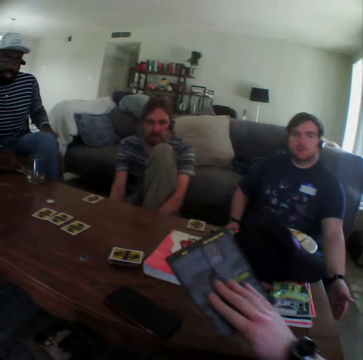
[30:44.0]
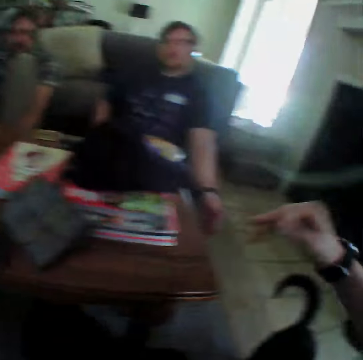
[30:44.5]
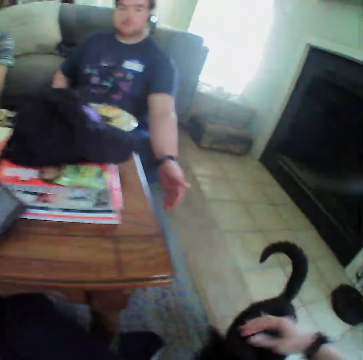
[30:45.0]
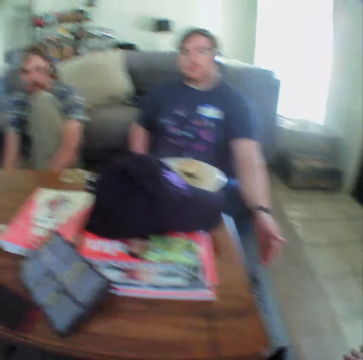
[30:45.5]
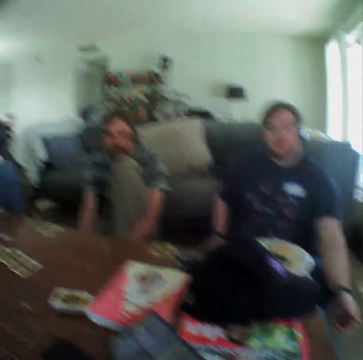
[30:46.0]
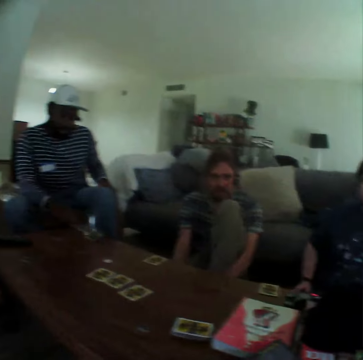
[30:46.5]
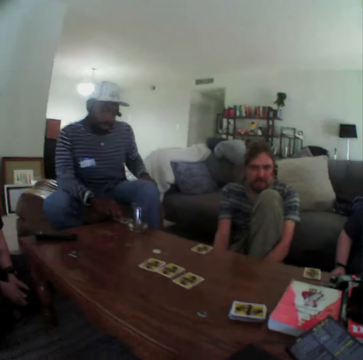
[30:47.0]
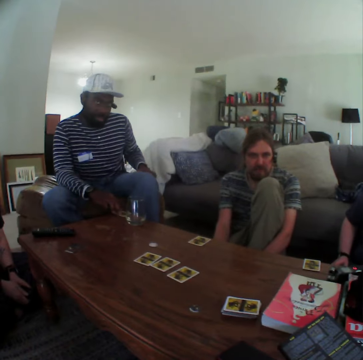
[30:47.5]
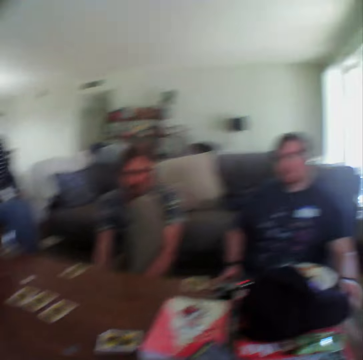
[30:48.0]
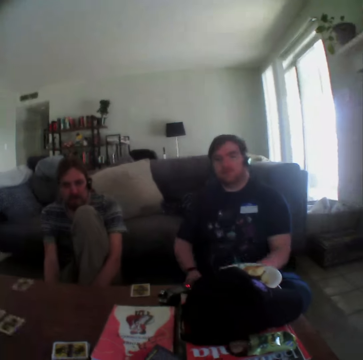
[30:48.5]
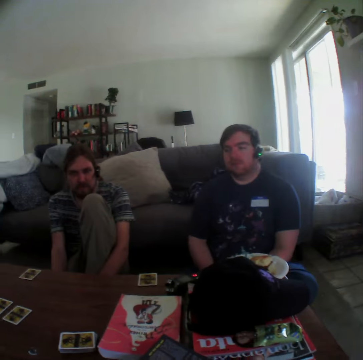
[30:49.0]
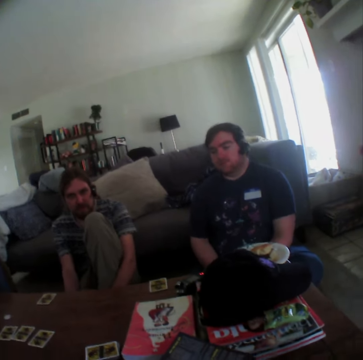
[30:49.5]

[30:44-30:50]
The camera wearer puts the booklet on the table. They touch the cat. A man points at the cat.

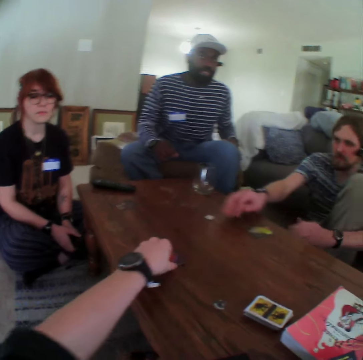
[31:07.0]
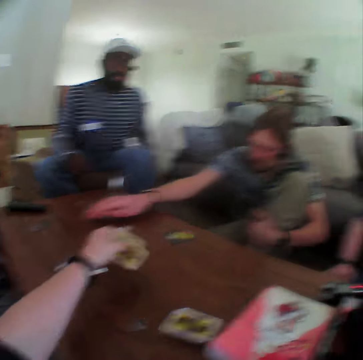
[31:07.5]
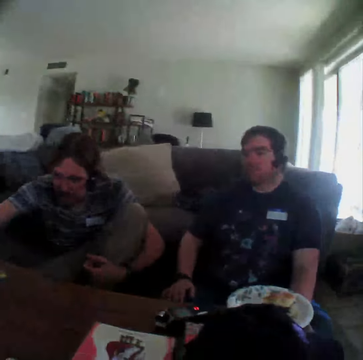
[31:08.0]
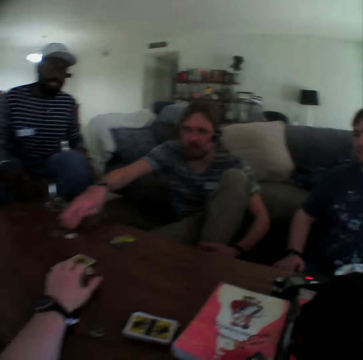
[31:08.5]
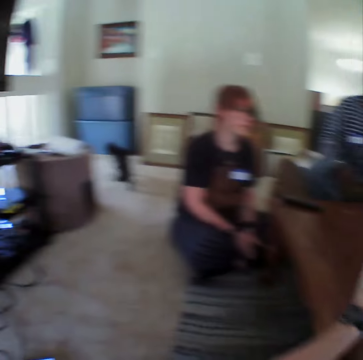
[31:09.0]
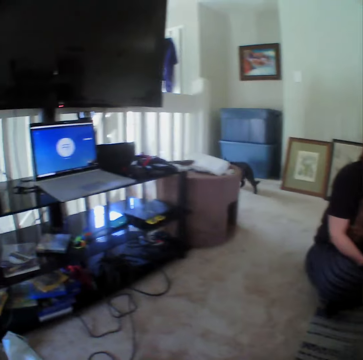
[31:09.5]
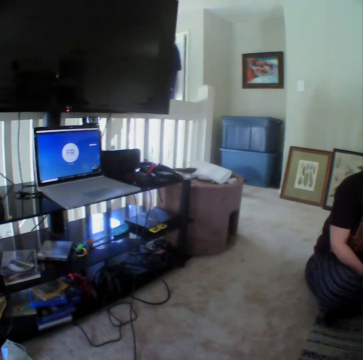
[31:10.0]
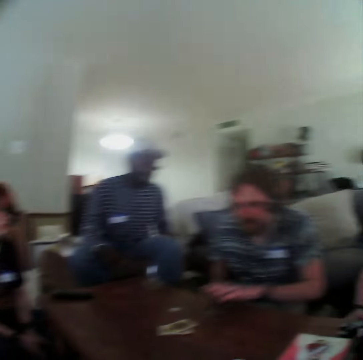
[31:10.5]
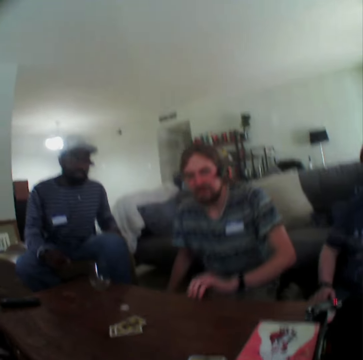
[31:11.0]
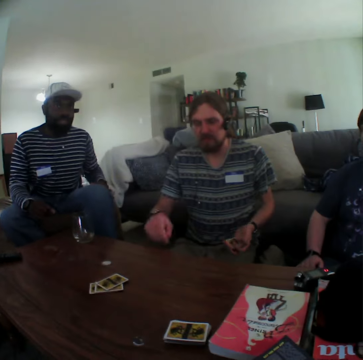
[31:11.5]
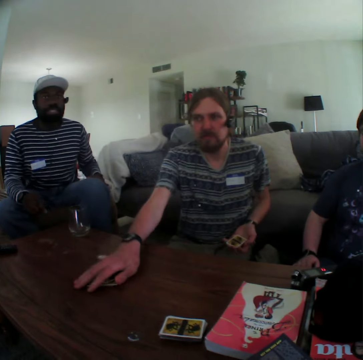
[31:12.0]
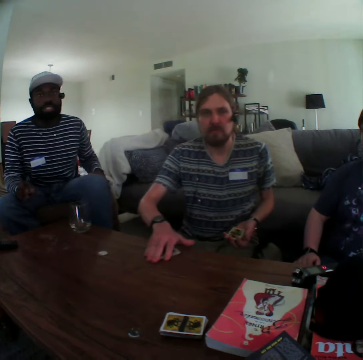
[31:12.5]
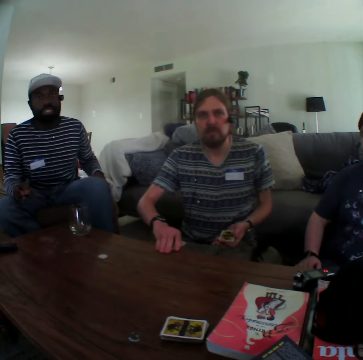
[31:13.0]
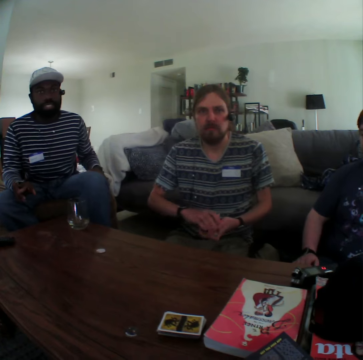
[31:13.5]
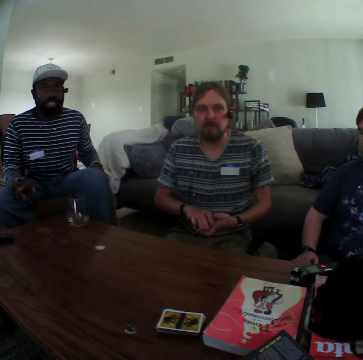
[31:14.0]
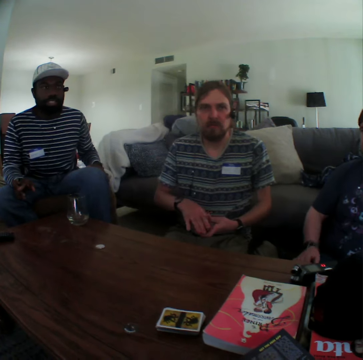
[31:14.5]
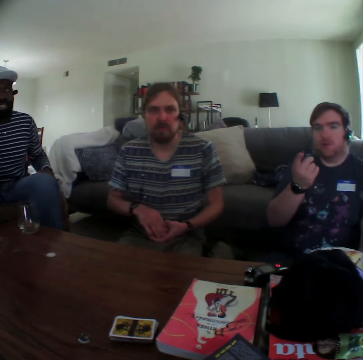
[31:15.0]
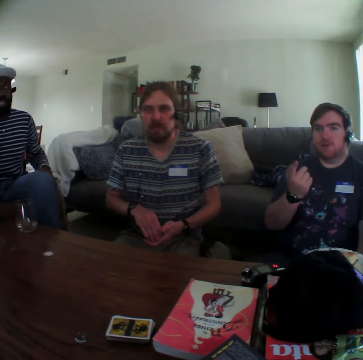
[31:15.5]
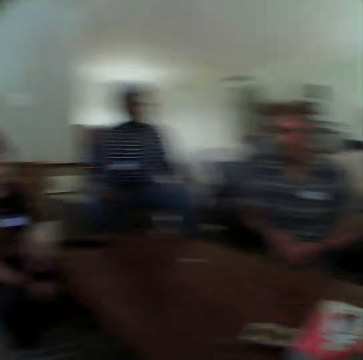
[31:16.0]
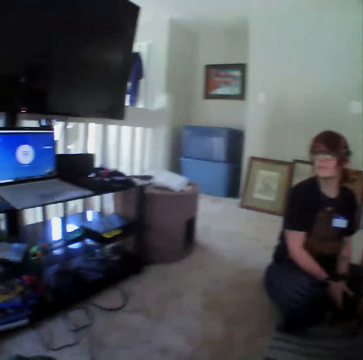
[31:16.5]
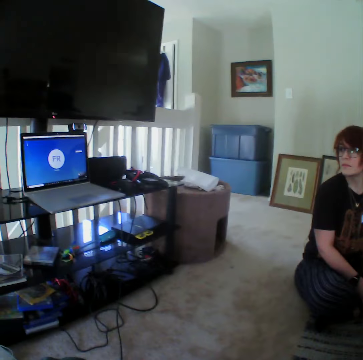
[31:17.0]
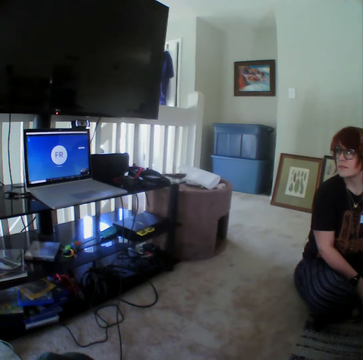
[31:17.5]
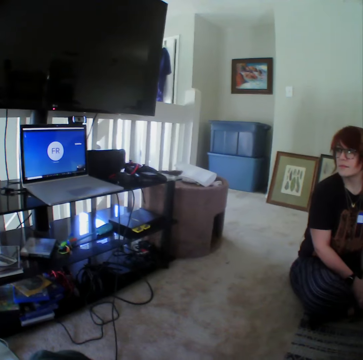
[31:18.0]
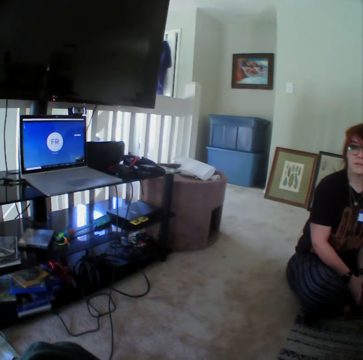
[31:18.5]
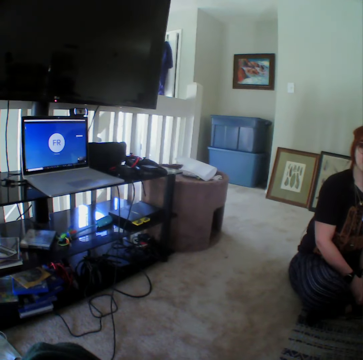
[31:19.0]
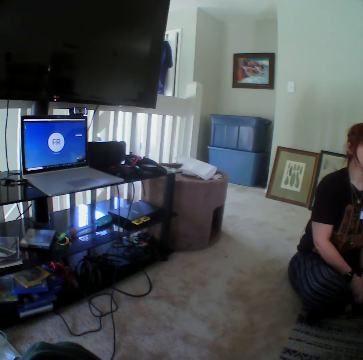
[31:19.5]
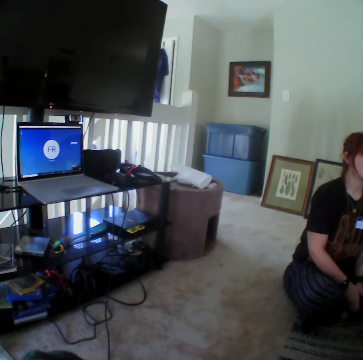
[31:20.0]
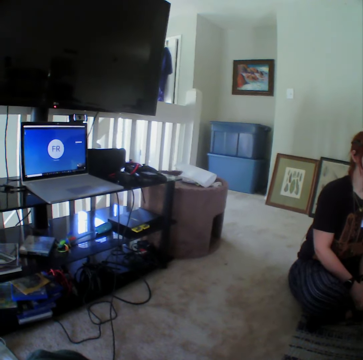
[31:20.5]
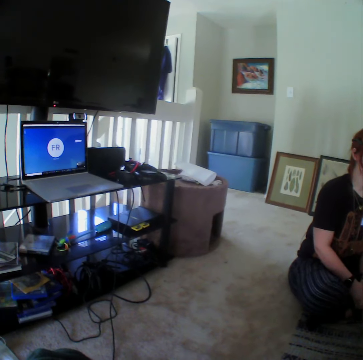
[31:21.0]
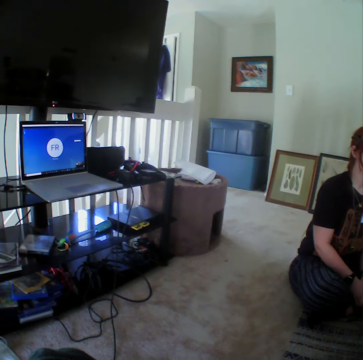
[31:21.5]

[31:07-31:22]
The camera wearer puts the cards together. They pick up the cards, move the cards, and put the cards on the table. A man stretches his hand on the table. The camera wearer looks on the other side of the house. The man sits on the couch. The man picks the cards from the table. Another man puts a hand up. The other man gestures with his hand. The camera wearer looks at the laptop. They look at the TV stand.

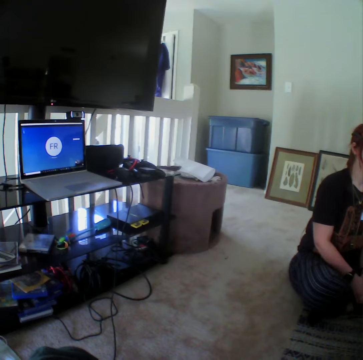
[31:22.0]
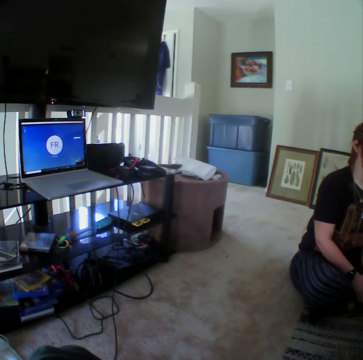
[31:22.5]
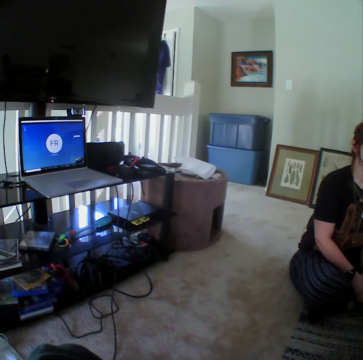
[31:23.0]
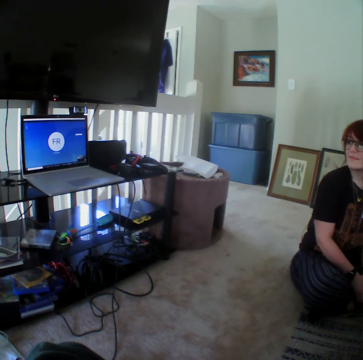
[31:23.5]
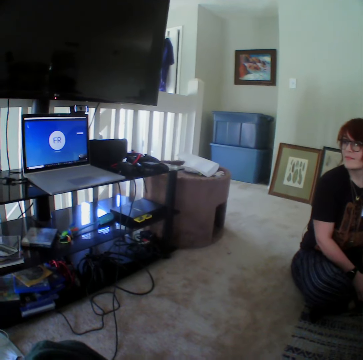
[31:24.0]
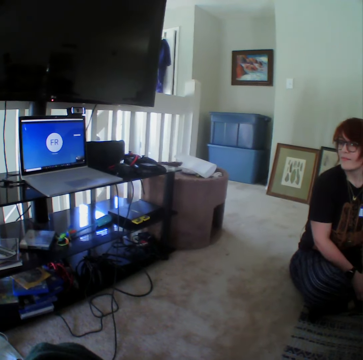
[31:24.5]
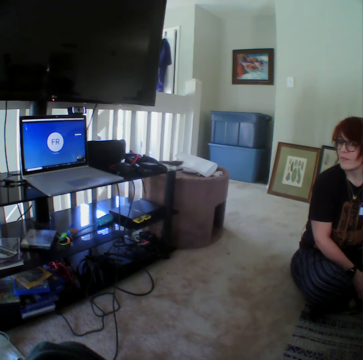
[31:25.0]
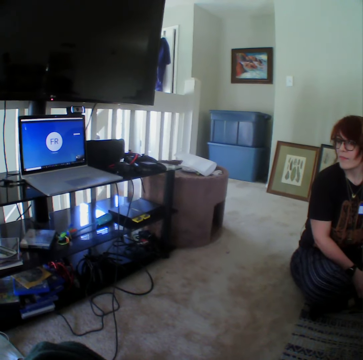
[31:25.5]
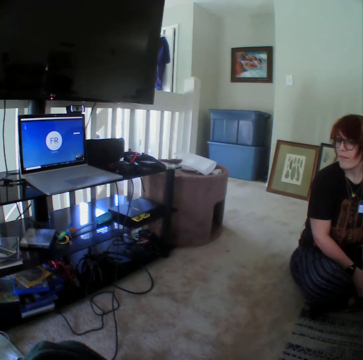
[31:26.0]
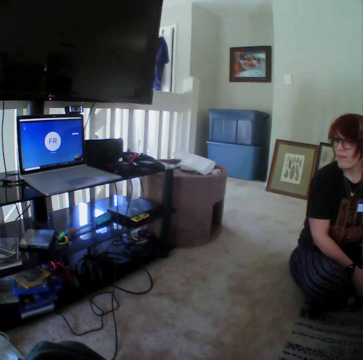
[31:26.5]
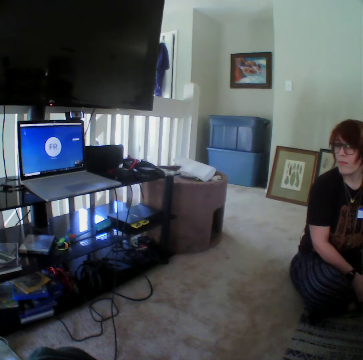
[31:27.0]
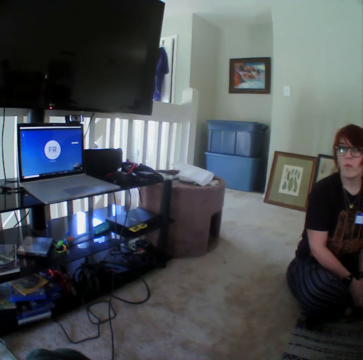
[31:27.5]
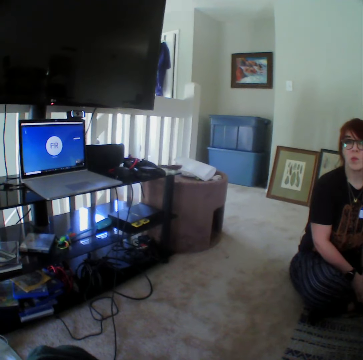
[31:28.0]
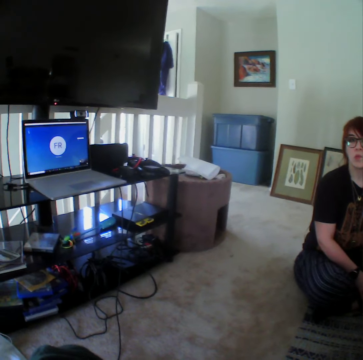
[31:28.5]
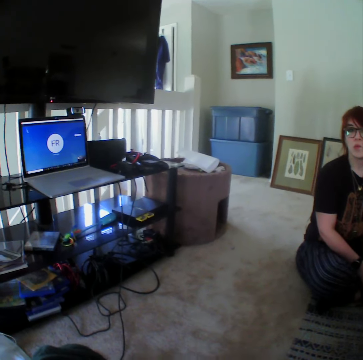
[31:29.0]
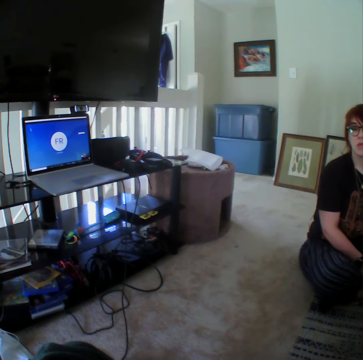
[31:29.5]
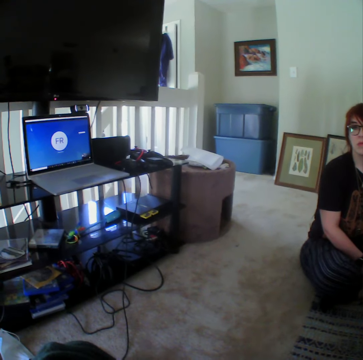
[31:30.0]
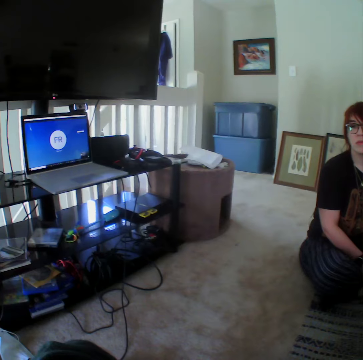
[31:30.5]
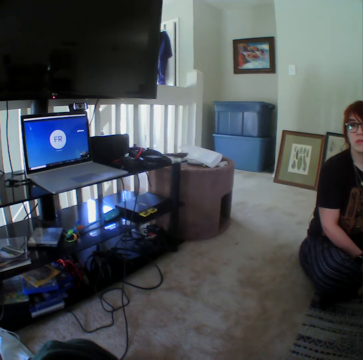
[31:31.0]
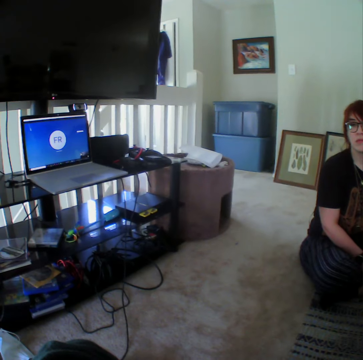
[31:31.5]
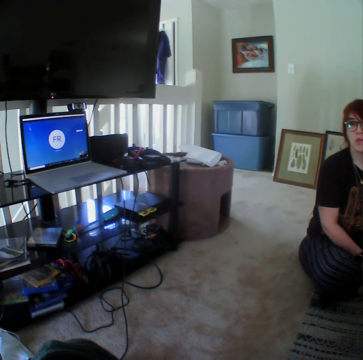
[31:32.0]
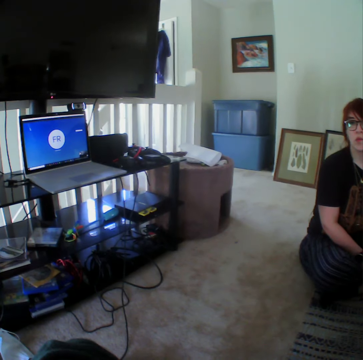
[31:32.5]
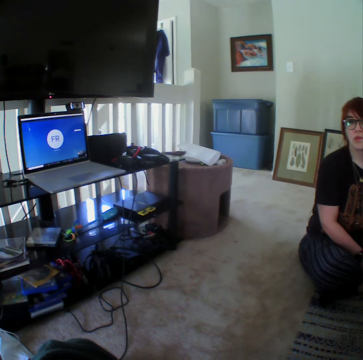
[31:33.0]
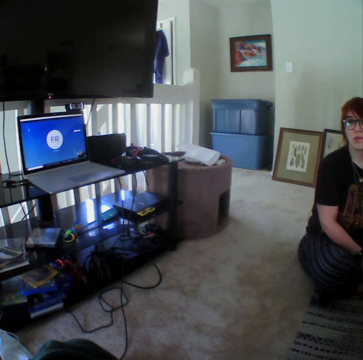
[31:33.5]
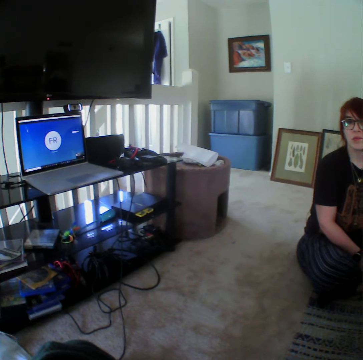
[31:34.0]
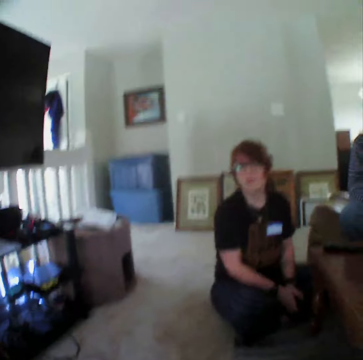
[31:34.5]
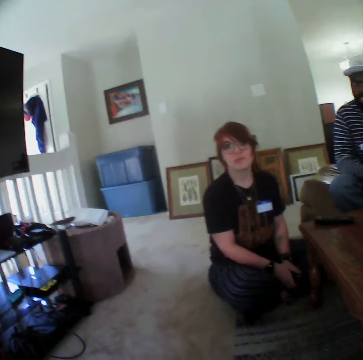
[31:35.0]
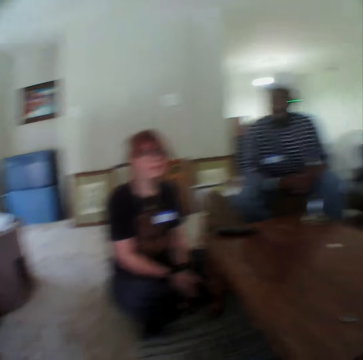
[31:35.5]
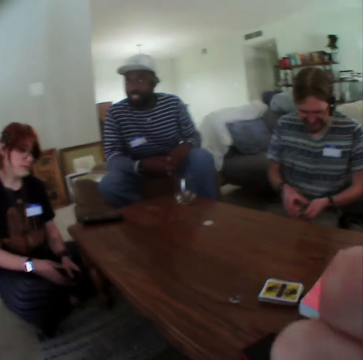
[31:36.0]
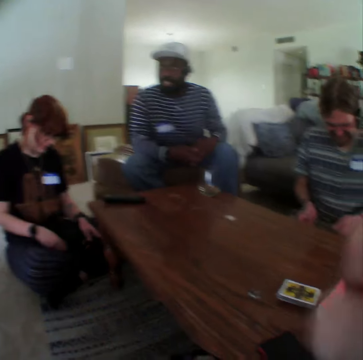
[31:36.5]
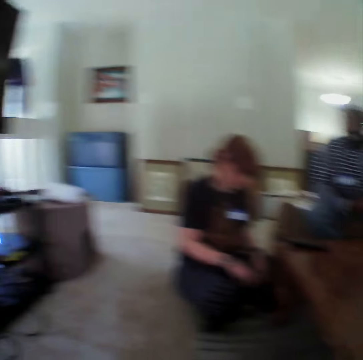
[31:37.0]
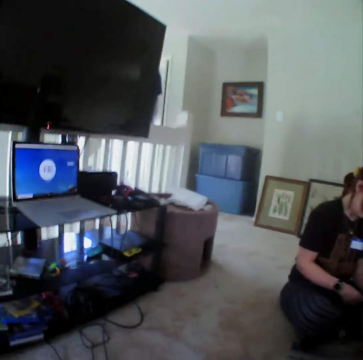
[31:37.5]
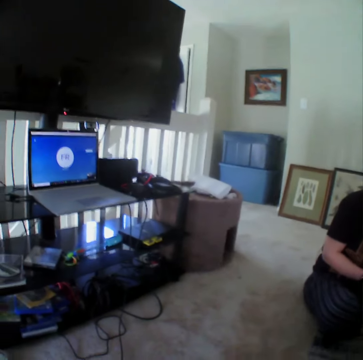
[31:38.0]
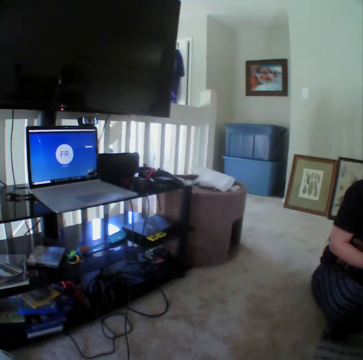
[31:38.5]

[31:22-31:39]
A woman looks at the laptop. The camera wearer looks on the other side. They put a hand down.
